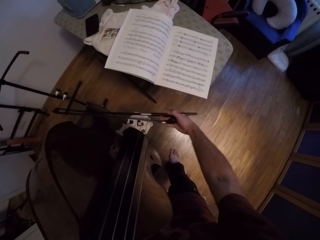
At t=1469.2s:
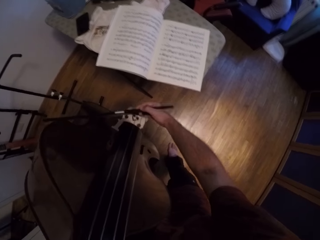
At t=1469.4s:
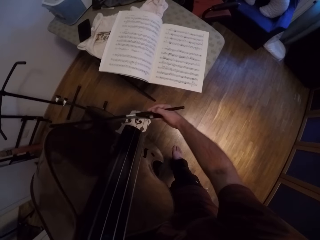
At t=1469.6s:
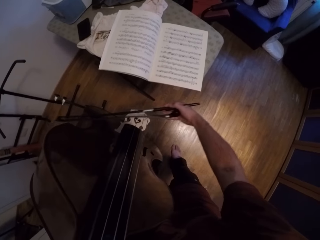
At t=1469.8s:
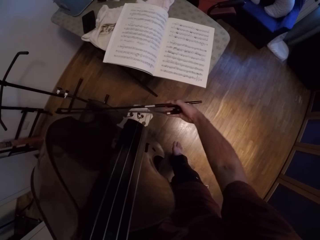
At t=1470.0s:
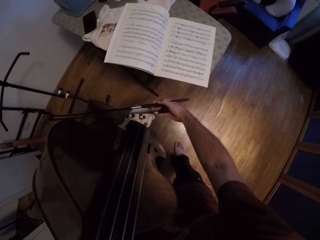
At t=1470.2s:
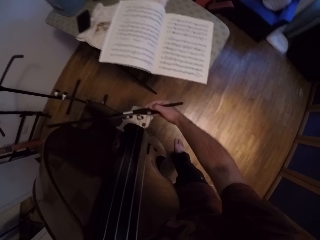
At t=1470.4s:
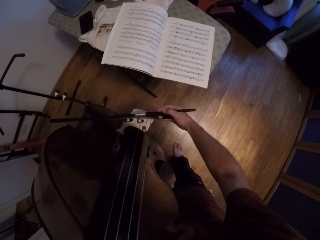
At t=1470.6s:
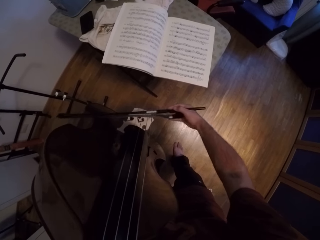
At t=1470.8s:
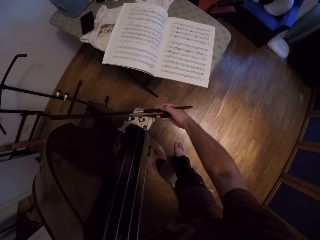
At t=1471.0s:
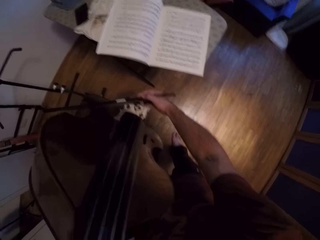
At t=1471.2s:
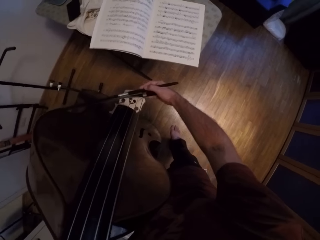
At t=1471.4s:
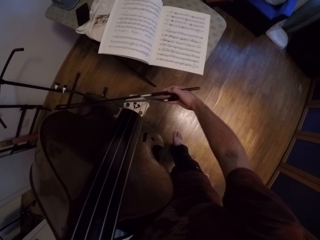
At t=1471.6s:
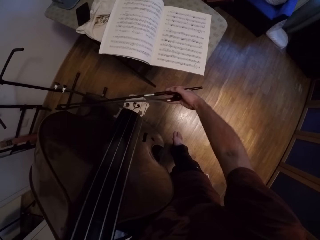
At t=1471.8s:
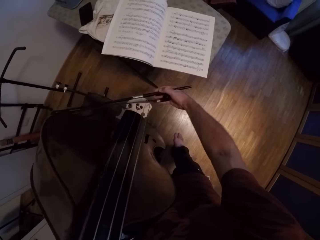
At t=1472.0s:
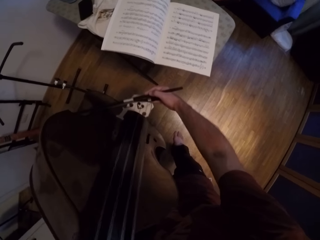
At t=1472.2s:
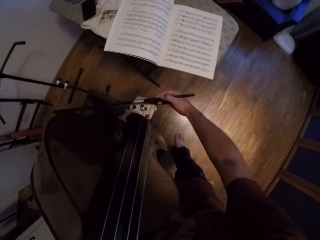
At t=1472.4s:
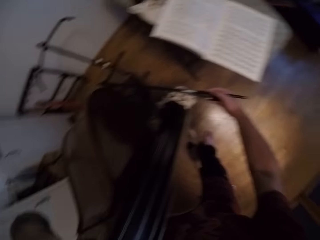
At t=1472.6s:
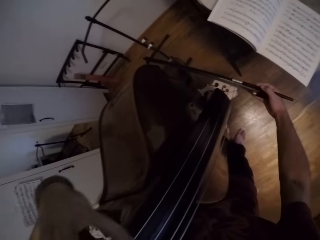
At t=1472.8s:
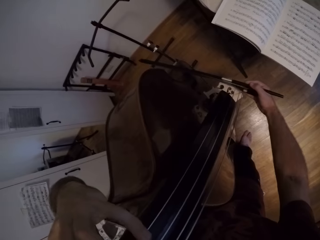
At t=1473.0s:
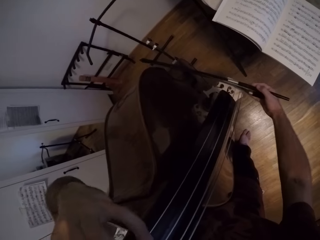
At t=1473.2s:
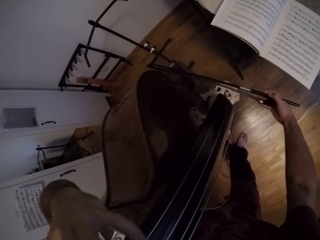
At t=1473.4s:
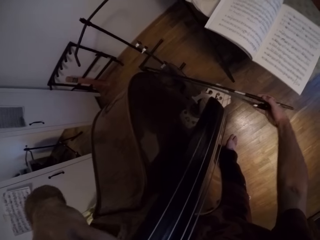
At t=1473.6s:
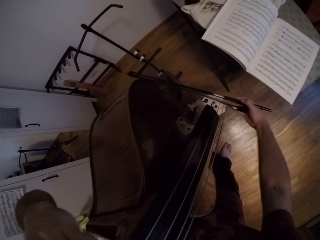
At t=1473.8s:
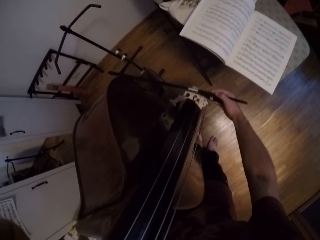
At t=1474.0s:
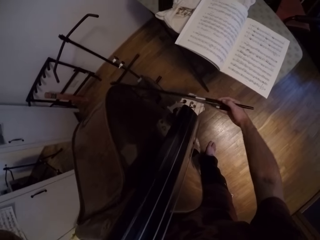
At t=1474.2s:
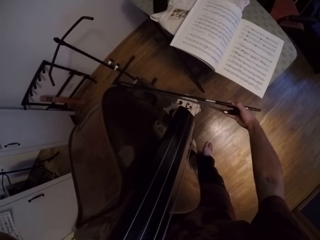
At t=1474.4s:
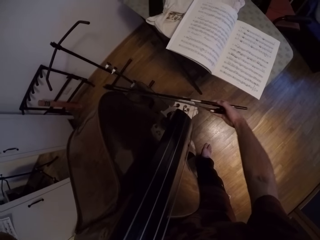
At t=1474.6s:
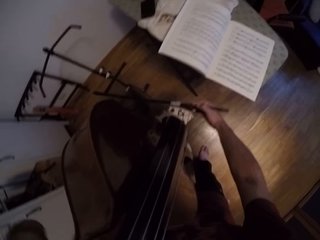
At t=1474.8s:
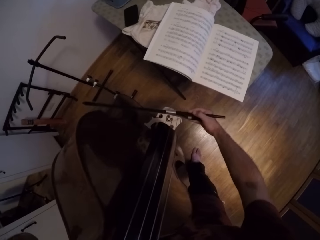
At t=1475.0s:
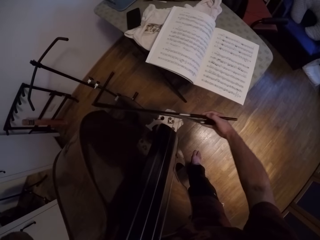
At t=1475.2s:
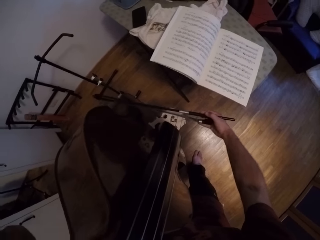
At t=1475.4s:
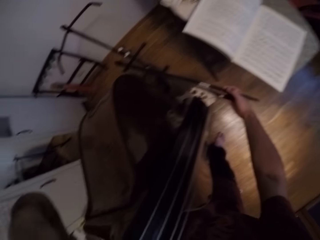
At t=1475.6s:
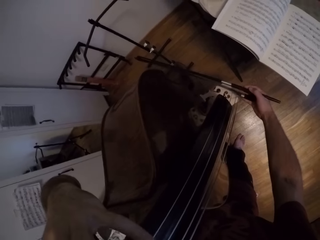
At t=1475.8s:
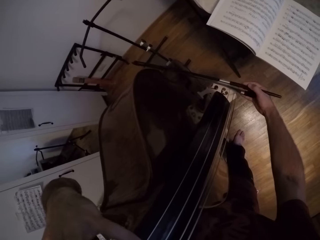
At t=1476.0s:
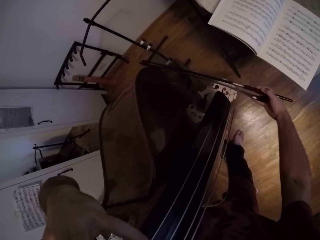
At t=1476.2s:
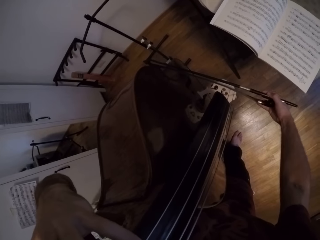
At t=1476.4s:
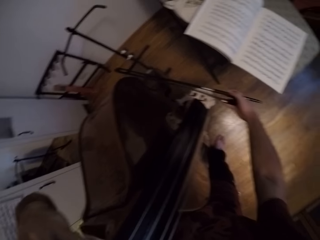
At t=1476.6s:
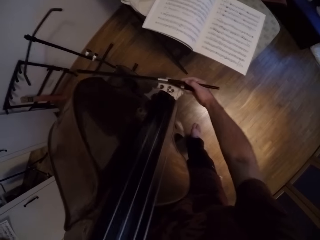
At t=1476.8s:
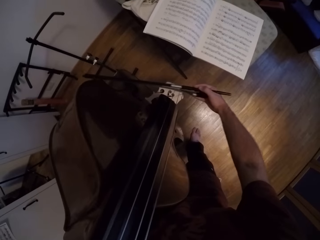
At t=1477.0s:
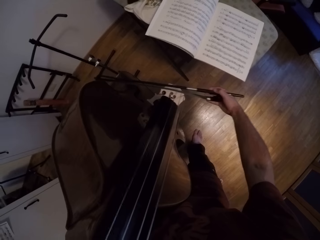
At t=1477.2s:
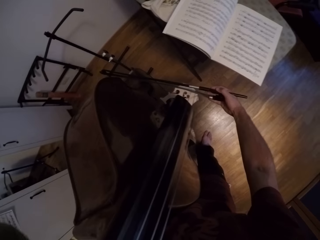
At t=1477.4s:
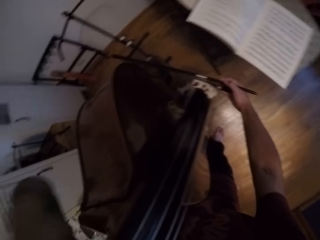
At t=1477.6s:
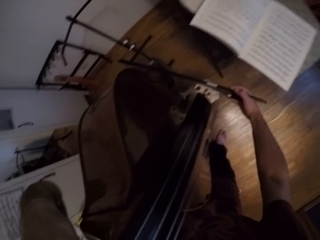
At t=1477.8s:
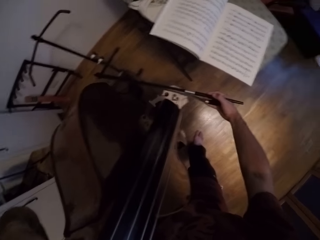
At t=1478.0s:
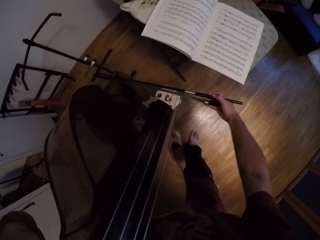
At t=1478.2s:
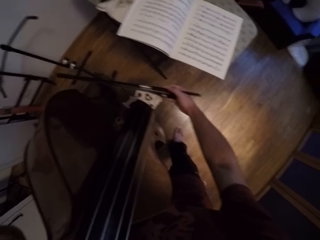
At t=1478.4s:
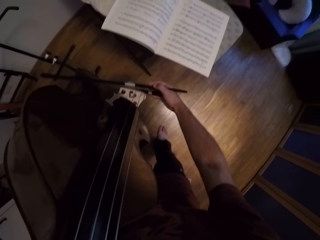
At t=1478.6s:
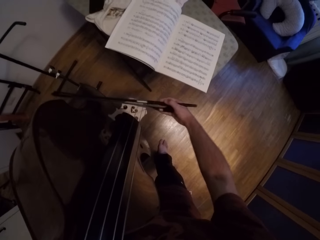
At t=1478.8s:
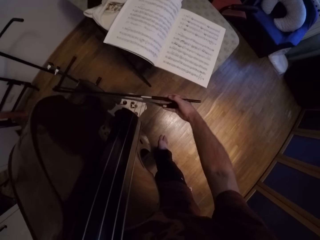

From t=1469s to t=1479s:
The camera wearer plays the strings with his left hand on the violin. He plays the violin.

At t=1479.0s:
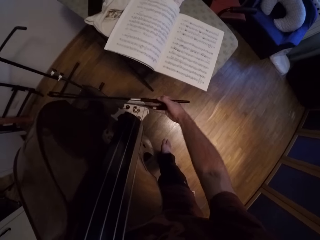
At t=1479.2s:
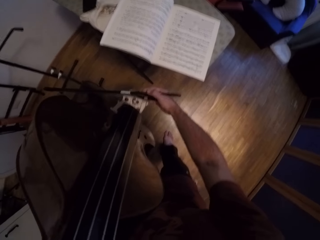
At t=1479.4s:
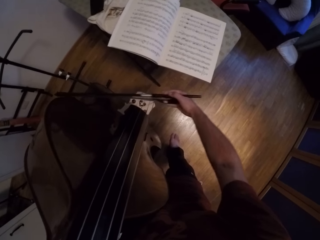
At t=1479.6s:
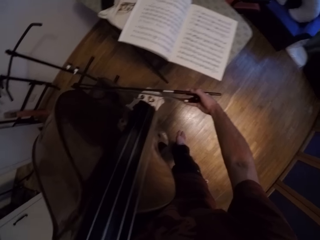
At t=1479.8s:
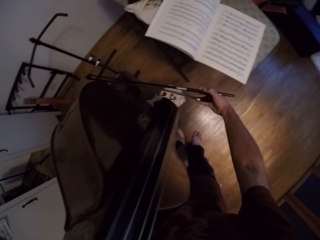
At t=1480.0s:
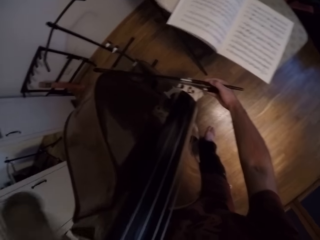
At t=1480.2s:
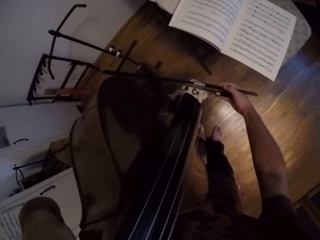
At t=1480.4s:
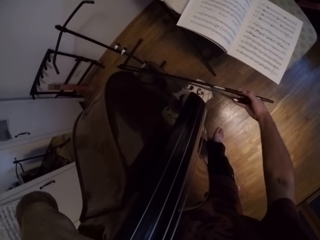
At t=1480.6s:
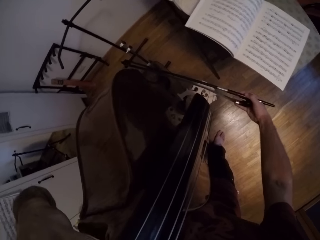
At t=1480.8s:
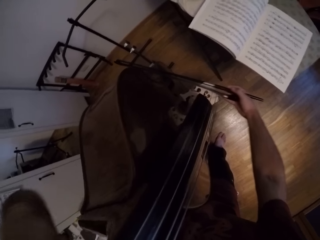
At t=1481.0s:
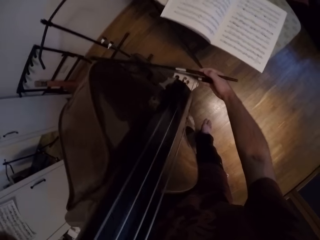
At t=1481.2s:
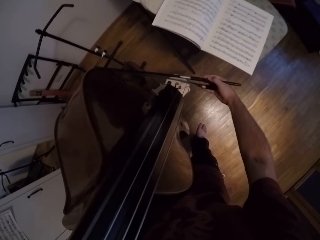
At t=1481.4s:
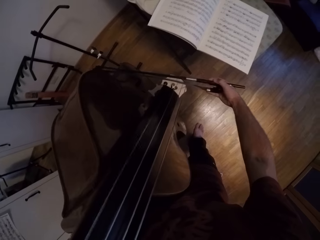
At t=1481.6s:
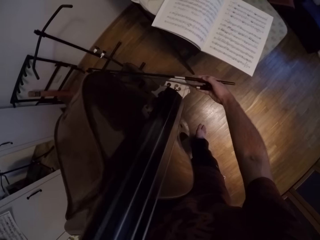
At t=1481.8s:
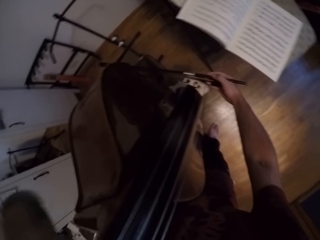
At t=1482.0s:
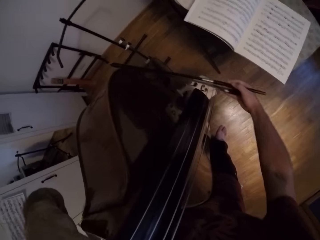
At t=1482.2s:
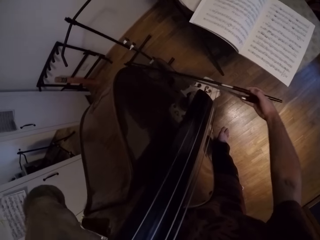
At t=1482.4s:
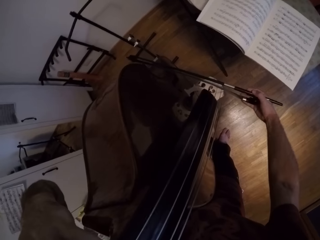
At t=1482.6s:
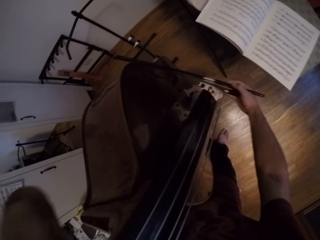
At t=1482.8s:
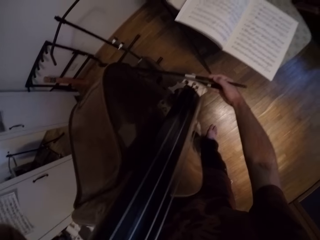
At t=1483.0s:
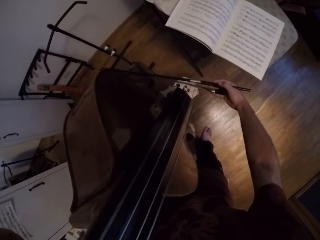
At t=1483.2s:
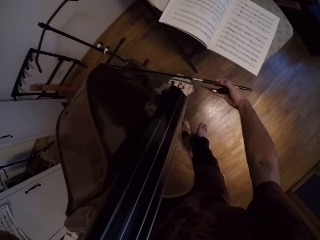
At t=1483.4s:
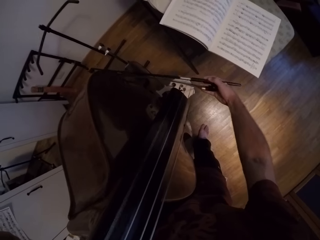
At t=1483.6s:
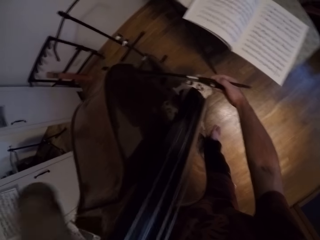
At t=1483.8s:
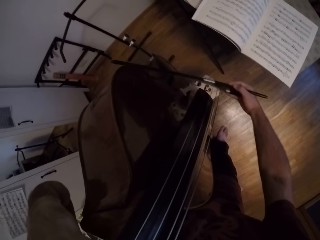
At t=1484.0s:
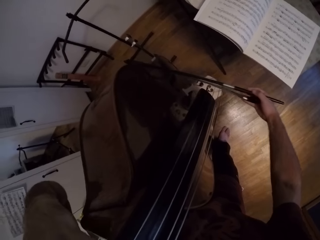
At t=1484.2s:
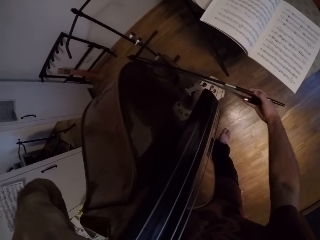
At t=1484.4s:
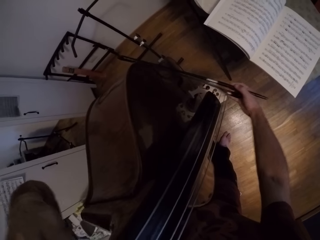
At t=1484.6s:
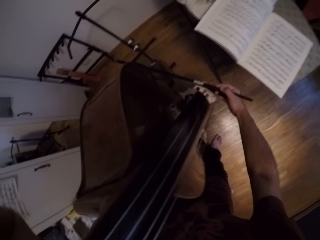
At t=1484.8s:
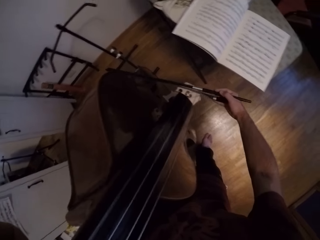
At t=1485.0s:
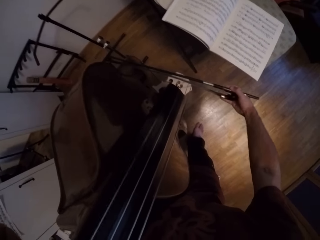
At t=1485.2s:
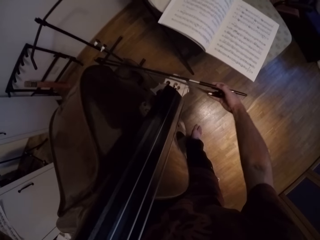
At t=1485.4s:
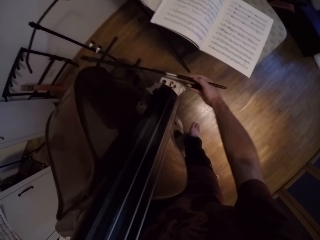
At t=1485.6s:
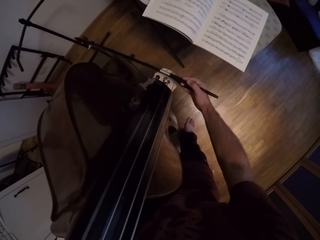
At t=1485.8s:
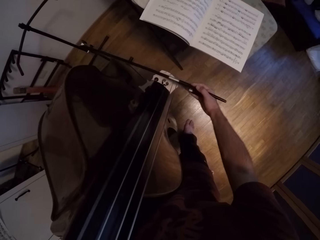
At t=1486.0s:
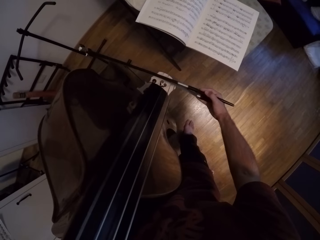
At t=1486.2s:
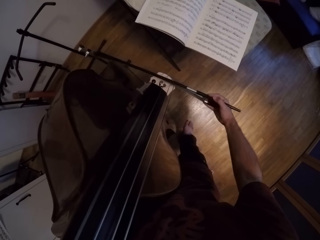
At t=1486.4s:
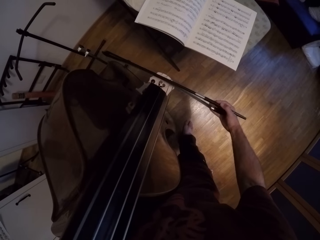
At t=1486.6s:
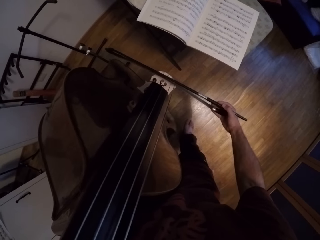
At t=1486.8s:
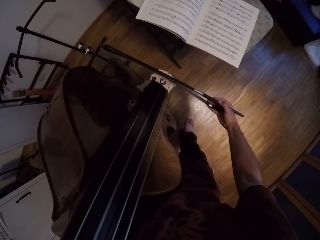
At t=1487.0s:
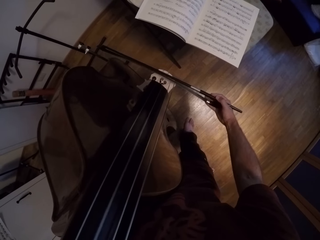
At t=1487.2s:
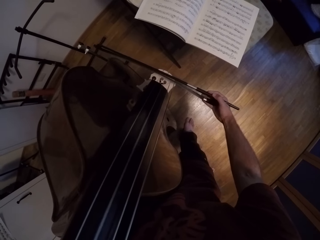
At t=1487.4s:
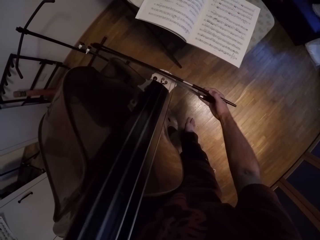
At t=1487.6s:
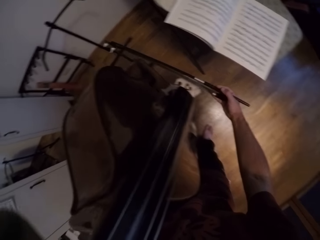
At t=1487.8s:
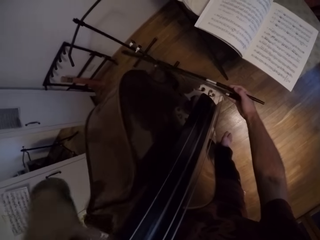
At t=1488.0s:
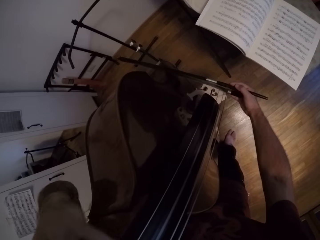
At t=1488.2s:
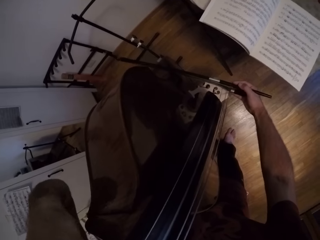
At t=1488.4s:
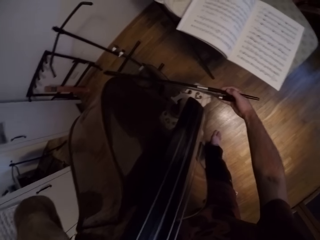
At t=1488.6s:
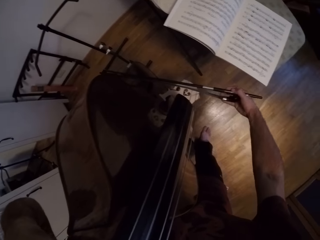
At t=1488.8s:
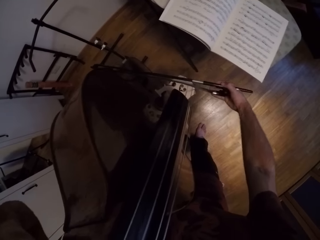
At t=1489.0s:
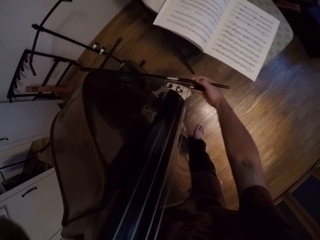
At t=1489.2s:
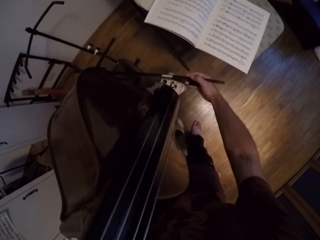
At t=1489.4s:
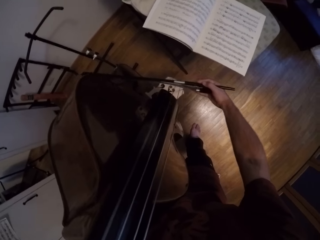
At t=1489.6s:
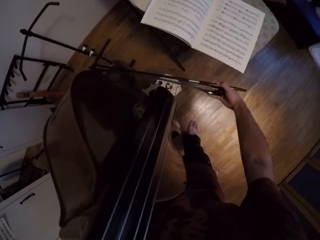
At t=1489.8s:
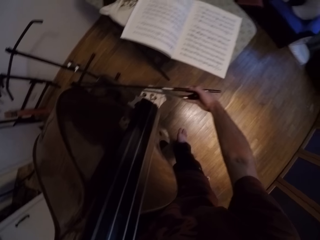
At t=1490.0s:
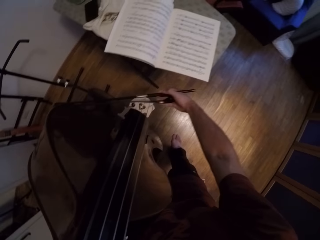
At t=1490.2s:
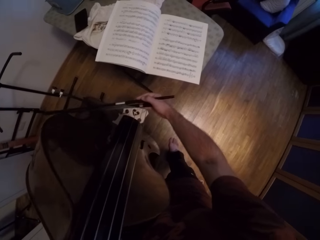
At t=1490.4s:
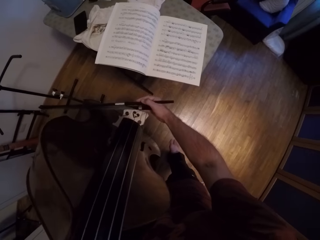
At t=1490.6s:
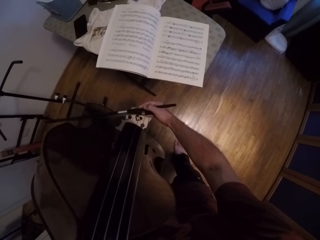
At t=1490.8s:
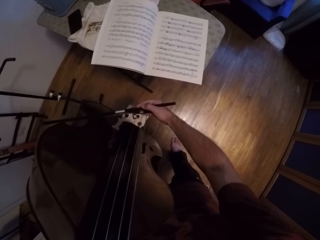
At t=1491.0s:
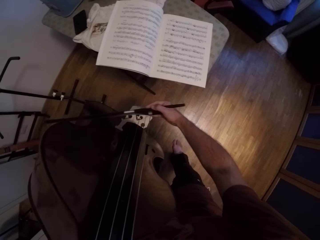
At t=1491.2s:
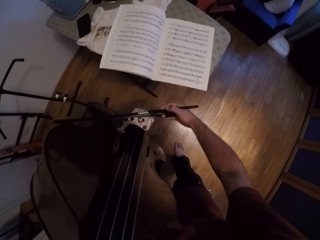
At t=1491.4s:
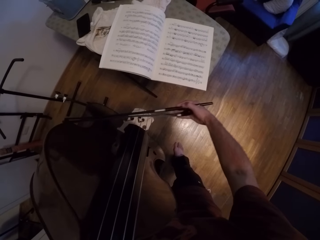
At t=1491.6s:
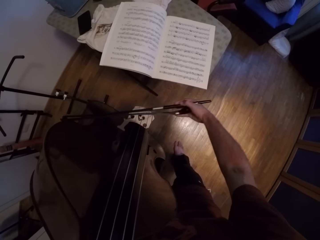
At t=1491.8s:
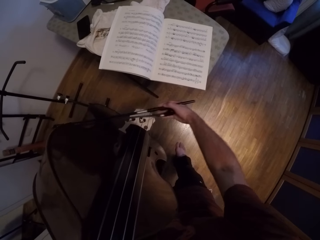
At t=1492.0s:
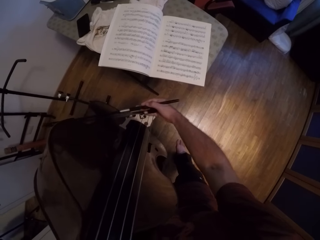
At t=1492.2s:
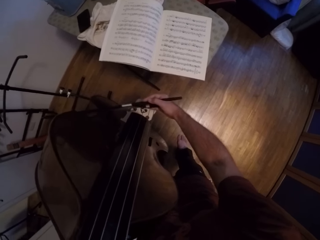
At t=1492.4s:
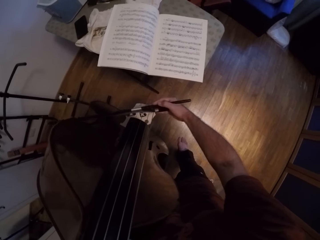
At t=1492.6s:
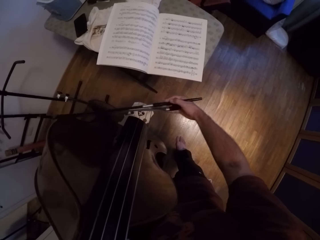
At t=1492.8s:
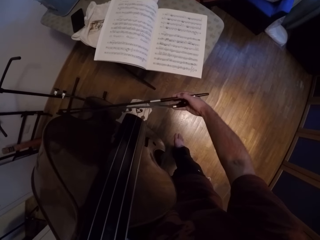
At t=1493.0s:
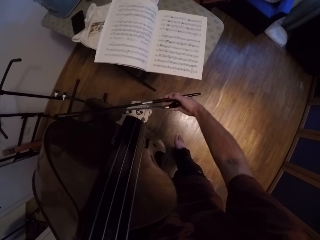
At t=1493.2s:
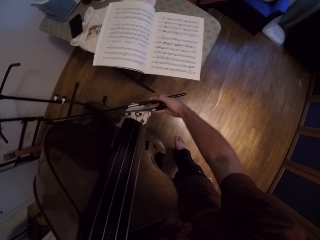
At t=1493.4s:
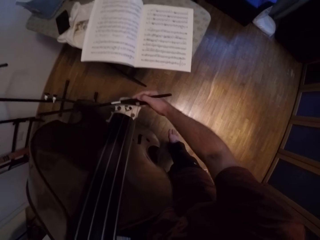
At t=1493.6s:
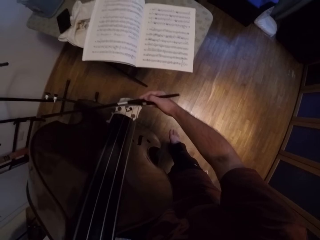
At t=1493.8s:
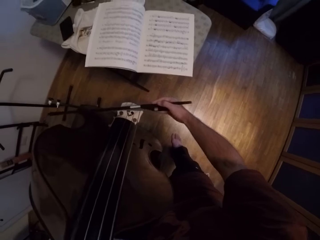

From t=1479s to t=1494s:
The camera wearer plays the strings with his left hand on the violin. He plays the violin. He plays the strings with his left hand on the violin. He plays the violin.
